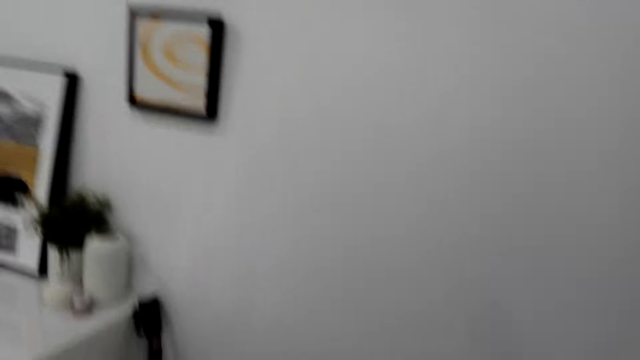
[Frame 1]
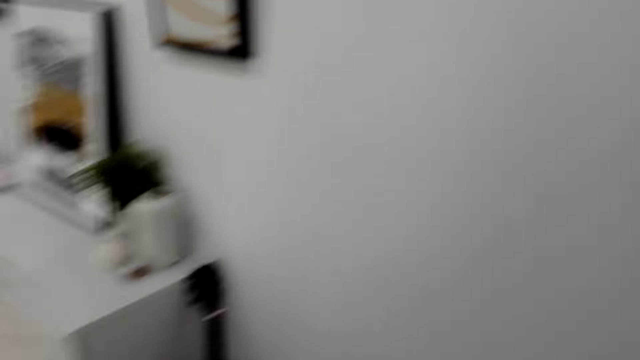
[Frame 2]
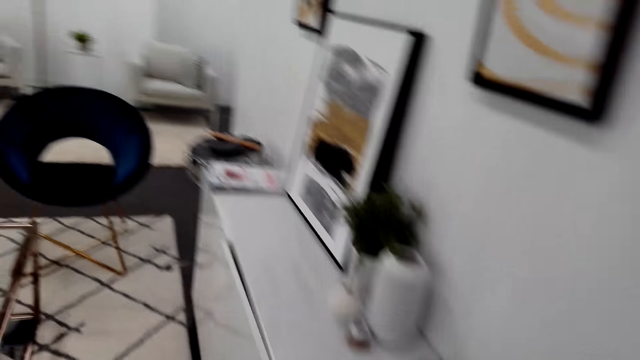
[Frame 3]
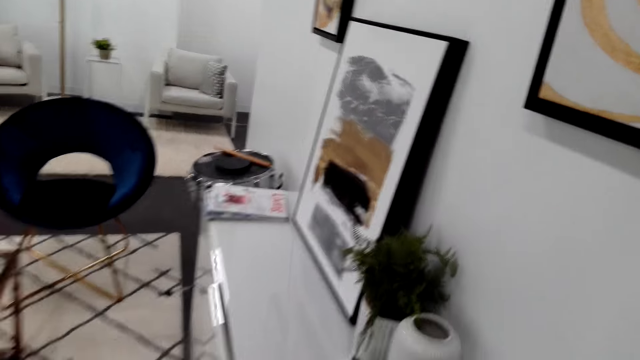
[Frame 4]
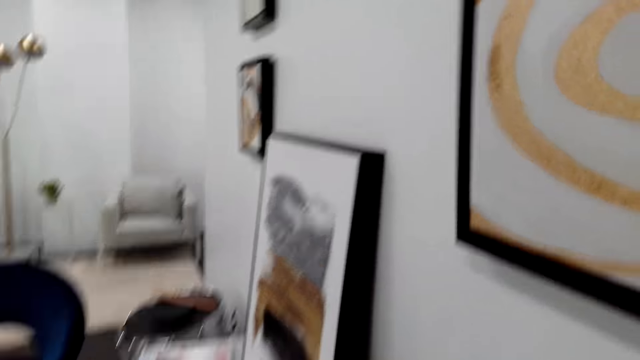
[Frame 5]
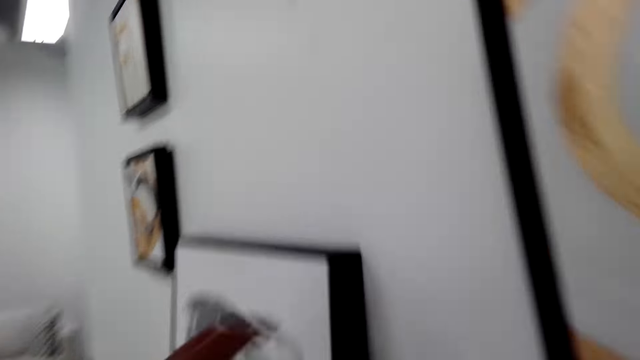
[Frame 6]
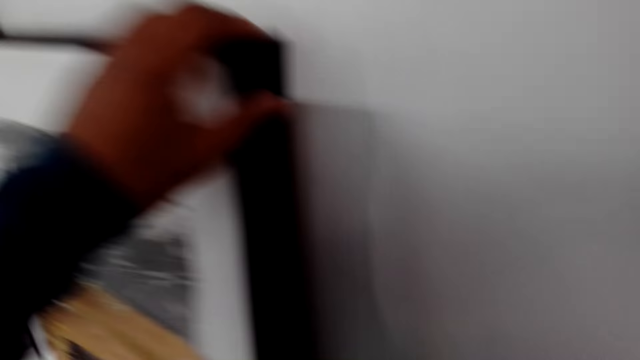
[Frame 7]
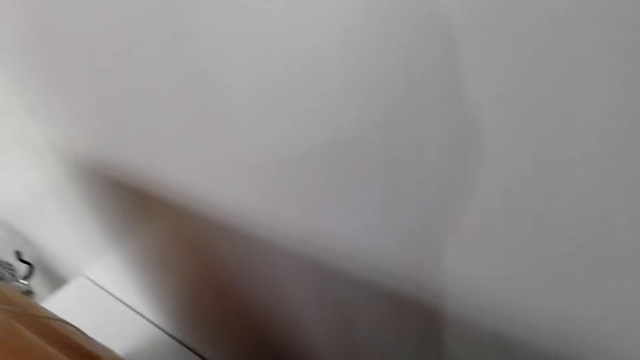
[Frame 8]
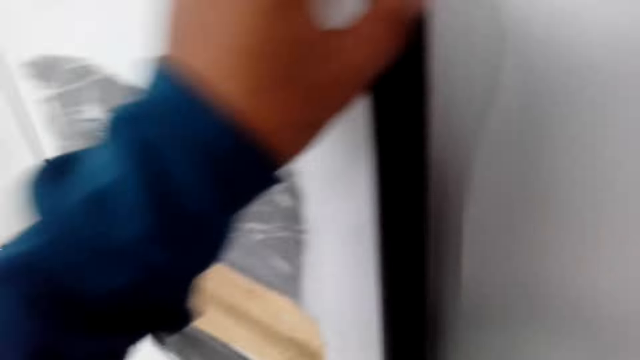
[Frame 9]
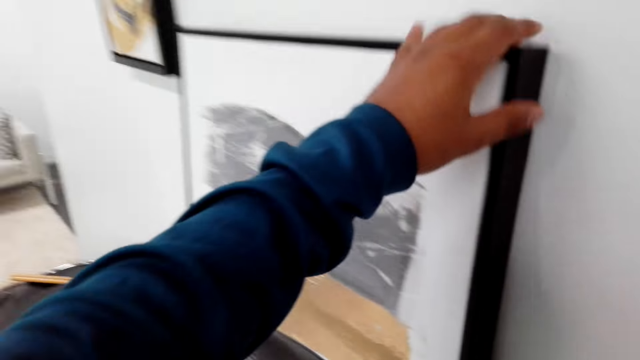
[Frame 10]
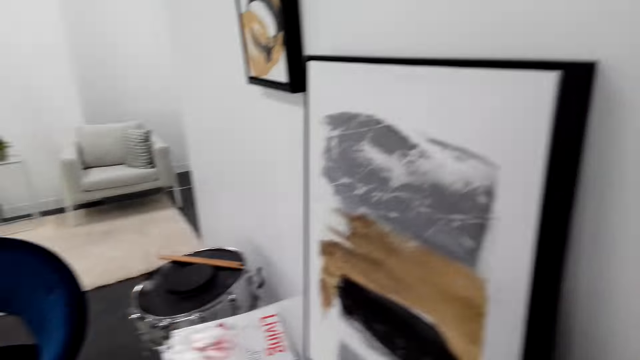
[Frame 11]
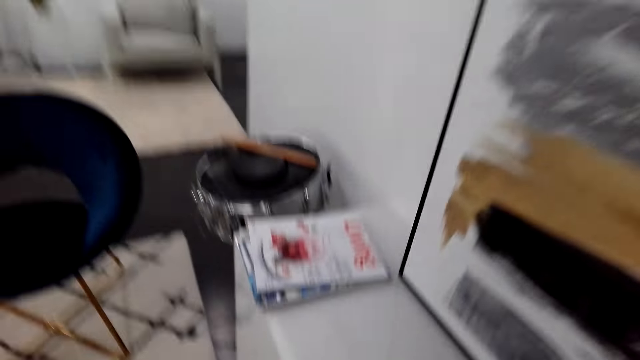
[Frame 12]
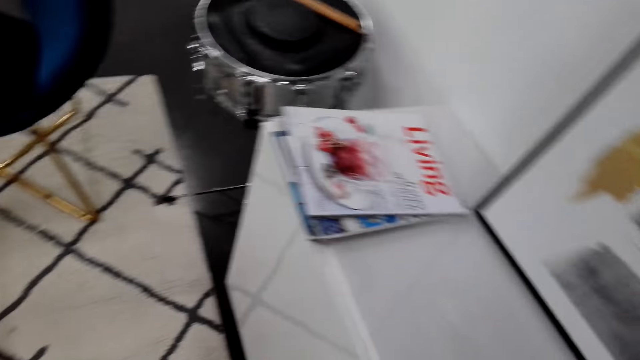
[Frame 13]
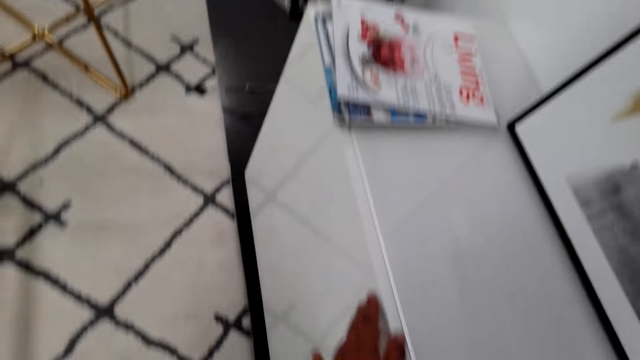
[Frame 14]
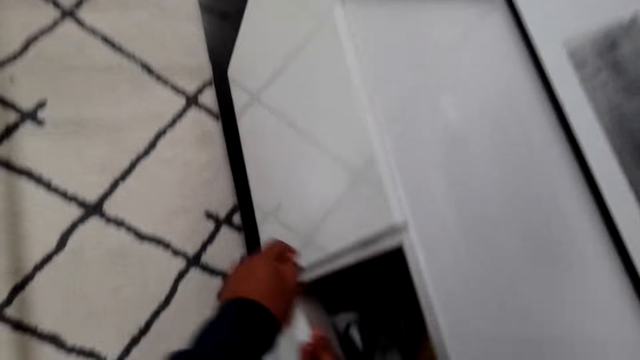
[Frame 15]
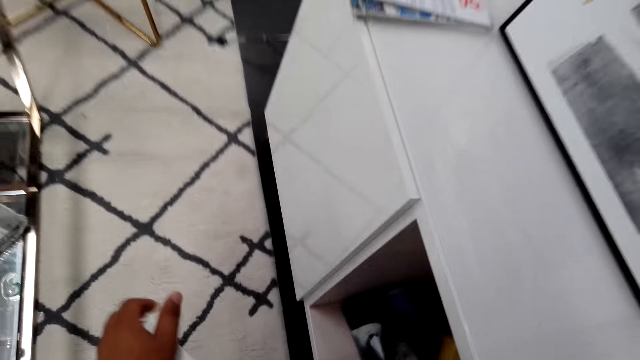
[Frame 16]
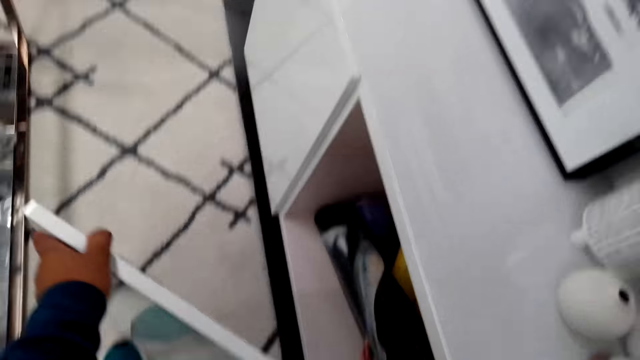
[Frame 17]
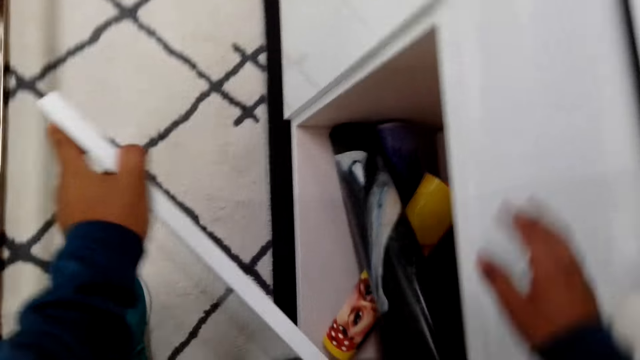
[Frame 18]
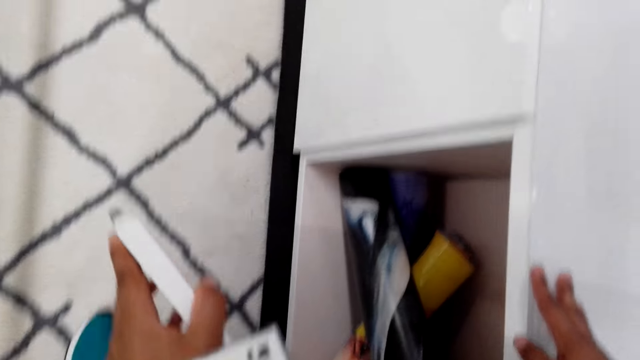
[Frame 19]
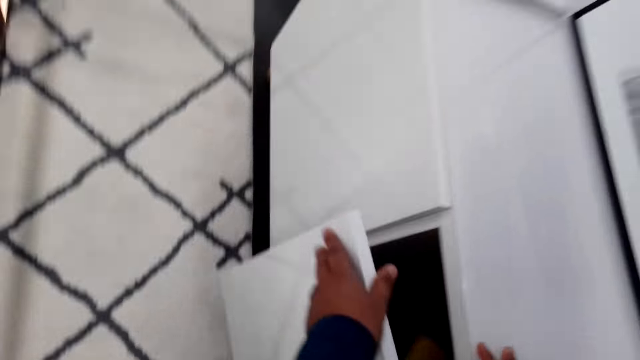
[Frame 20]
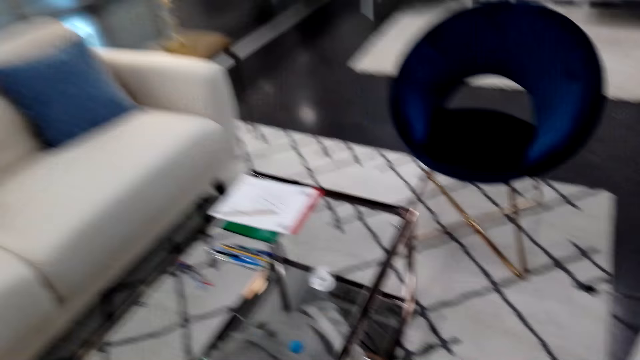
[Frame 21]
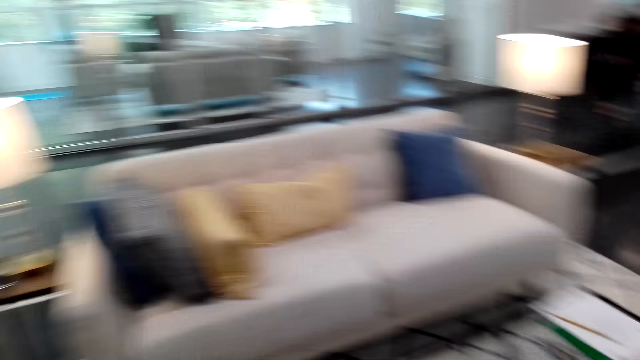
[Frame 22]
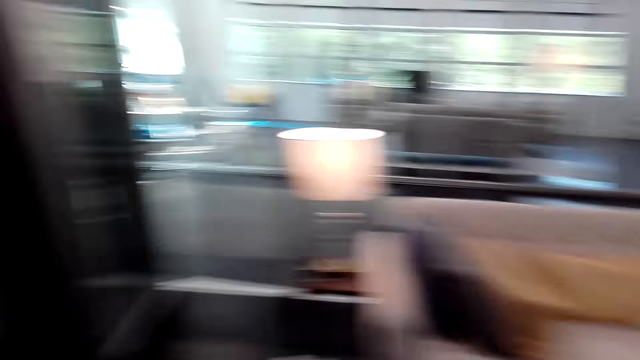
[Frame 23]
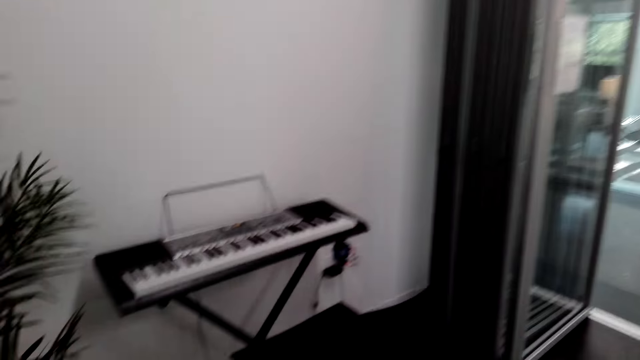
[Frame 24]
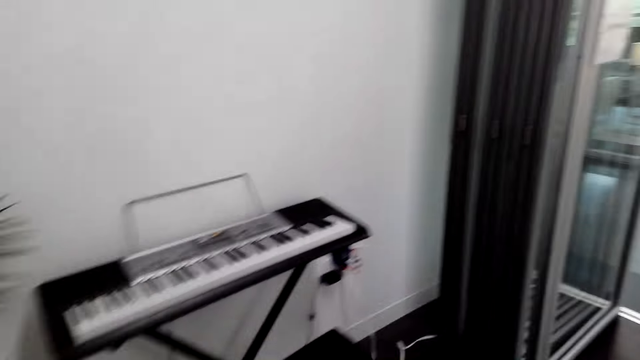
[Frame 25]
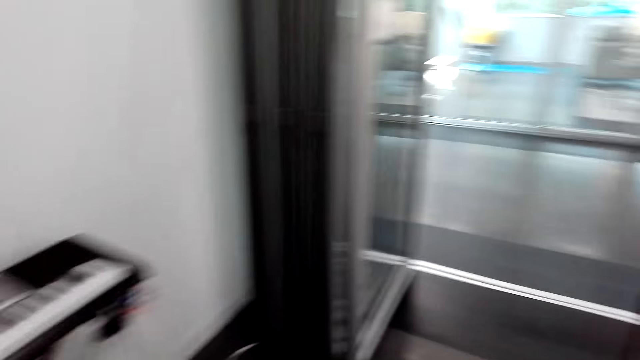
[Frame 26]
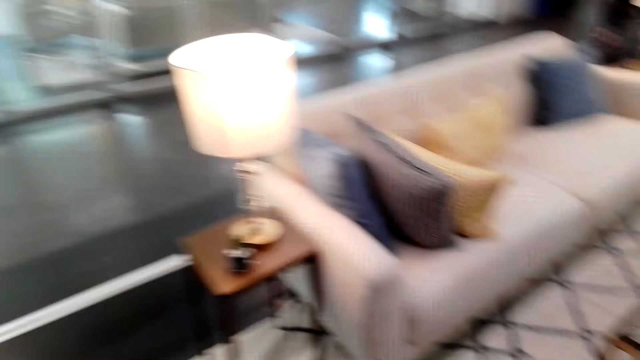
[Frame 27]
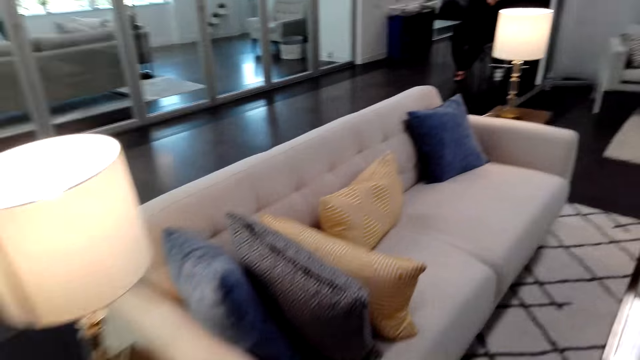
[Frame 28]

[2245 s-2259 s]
The camera wearer pulls forward a painting on the wall. They look for something behind the wall art. They lean the painting on the wall. They open a cabinet door. They close the cabinet door. They walk on the floor.

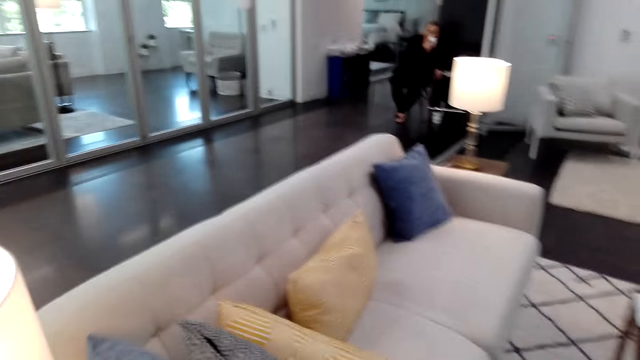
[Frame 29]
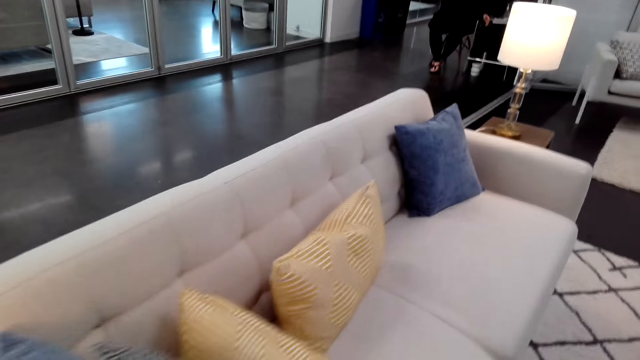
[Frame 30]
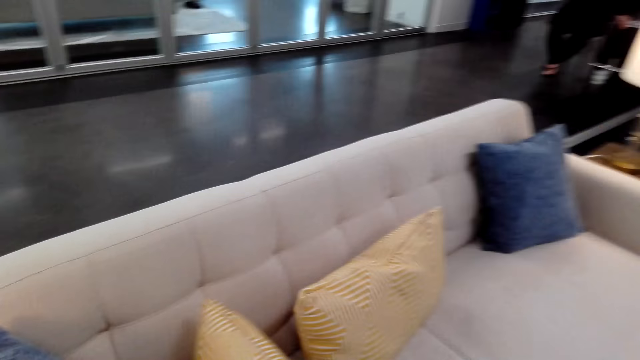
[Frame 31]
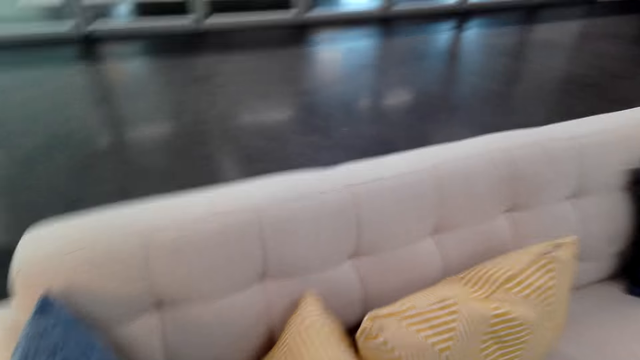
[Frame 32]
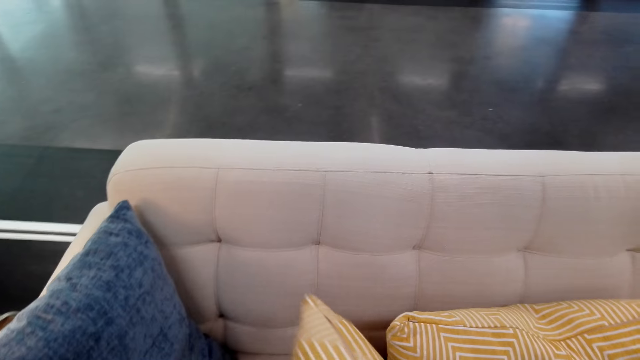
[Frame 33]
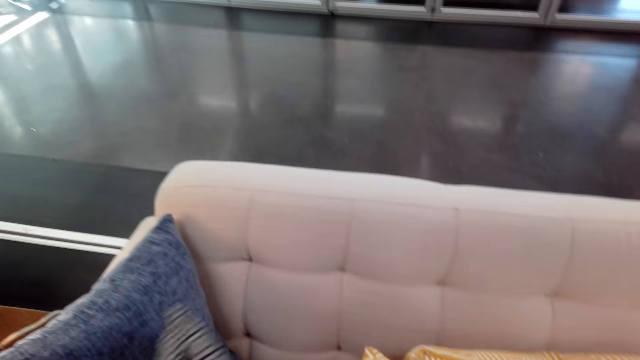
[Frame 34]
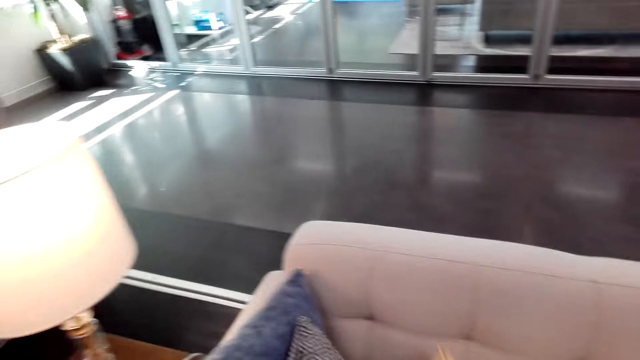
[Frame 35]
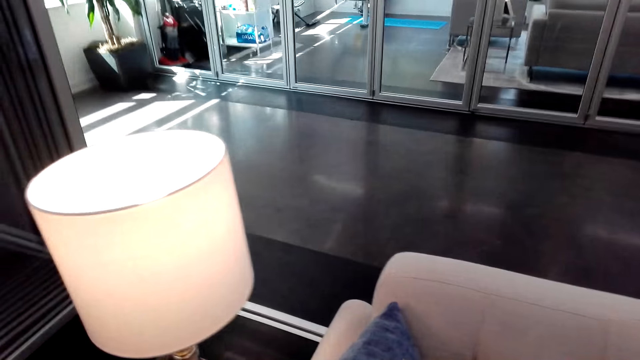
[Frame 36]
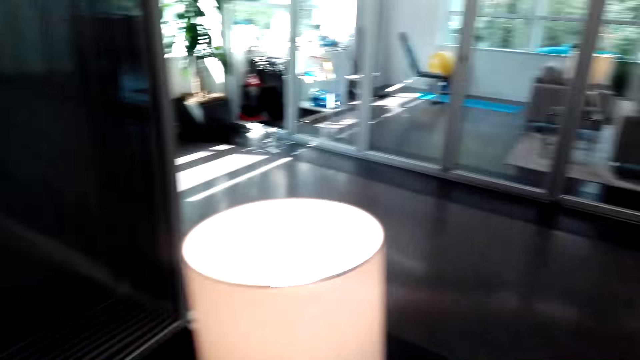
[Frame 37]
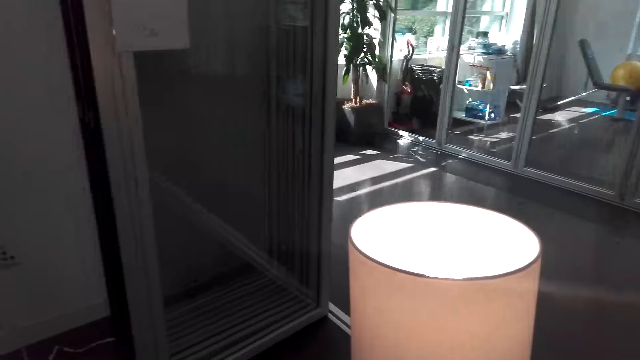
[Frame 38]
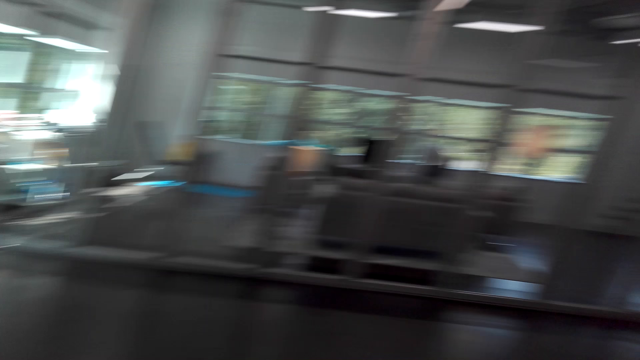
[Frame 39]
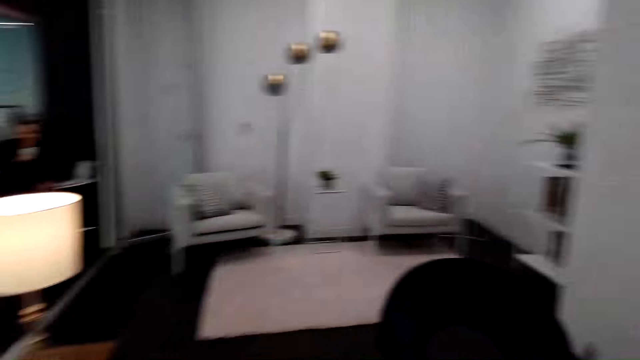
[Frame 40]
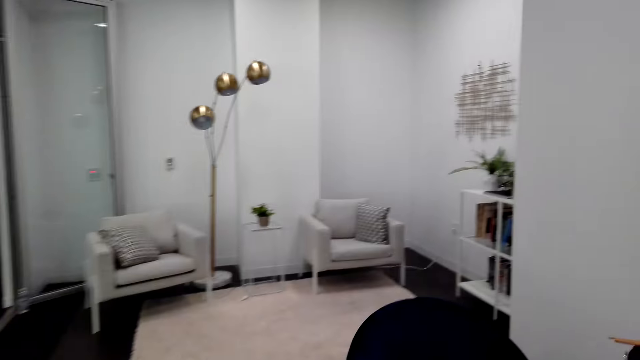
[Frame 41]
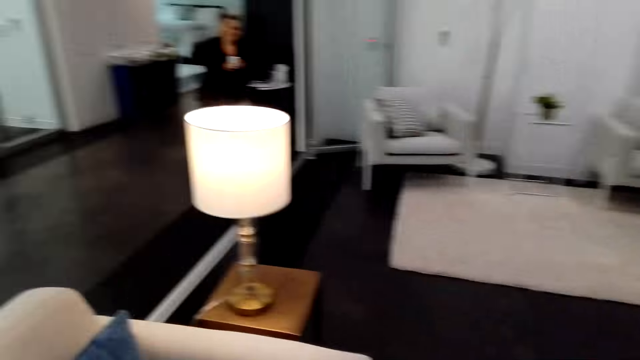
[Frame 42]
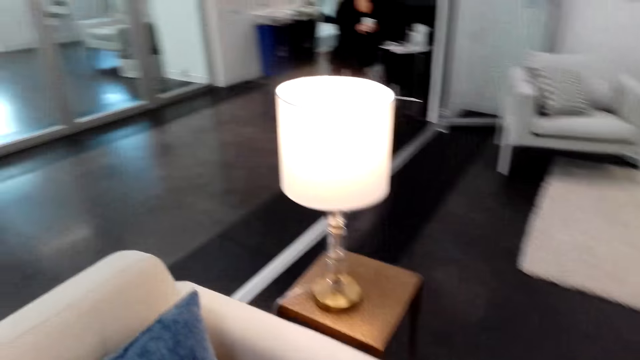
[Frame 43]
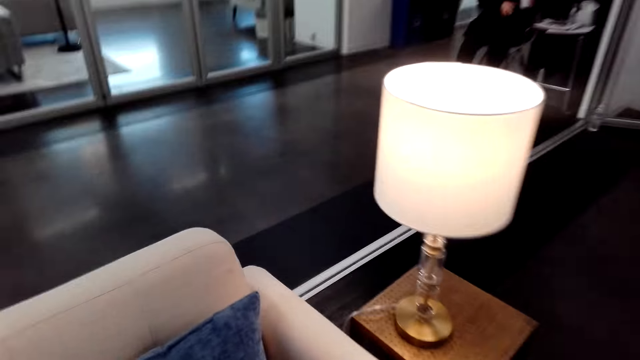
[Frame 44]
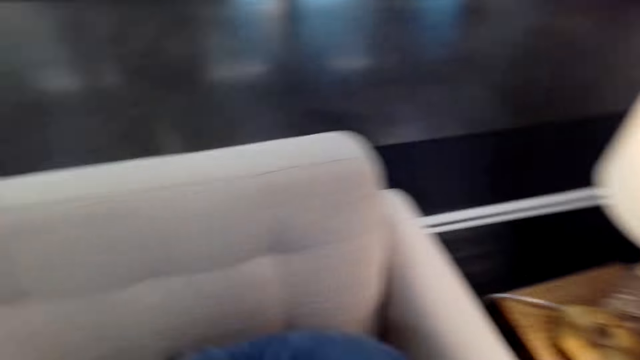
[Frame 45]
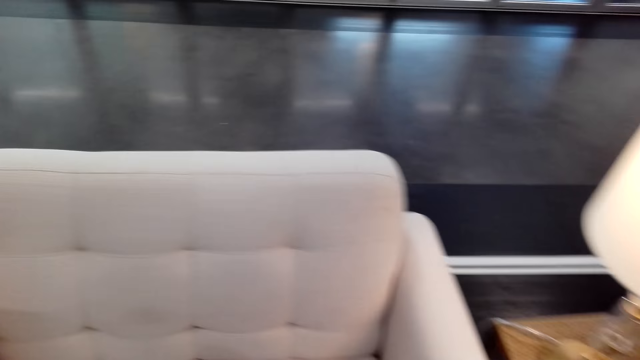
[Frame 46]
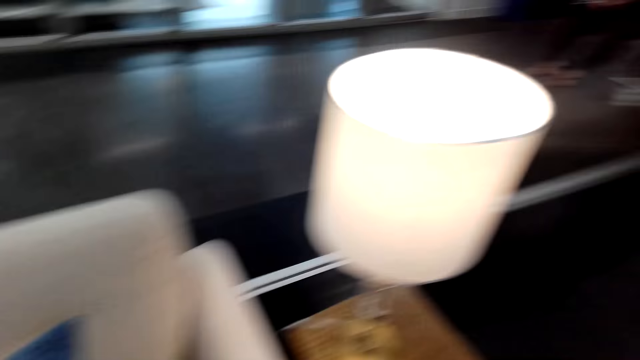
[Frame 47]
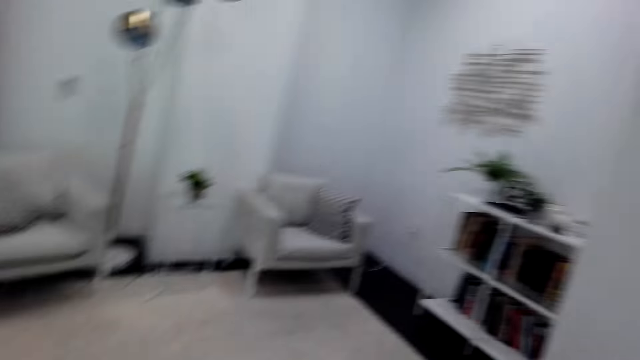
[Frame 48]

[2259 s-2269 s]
The camera wearer touches the throw pillows on the sofa. They look around. They walk on the floor. They touch the throw pillows on the sofa.
